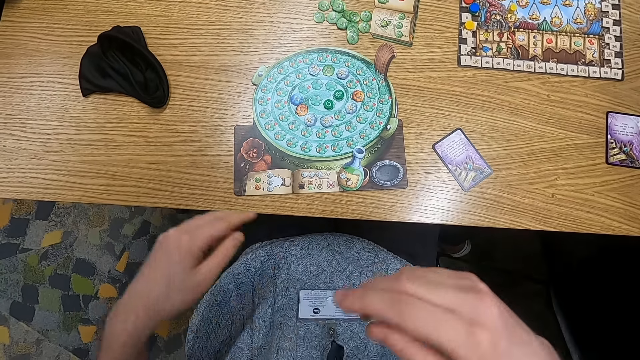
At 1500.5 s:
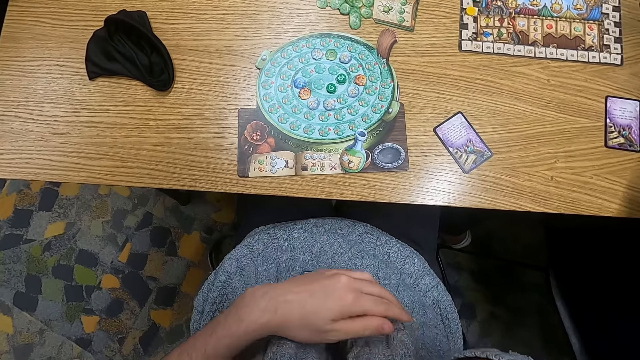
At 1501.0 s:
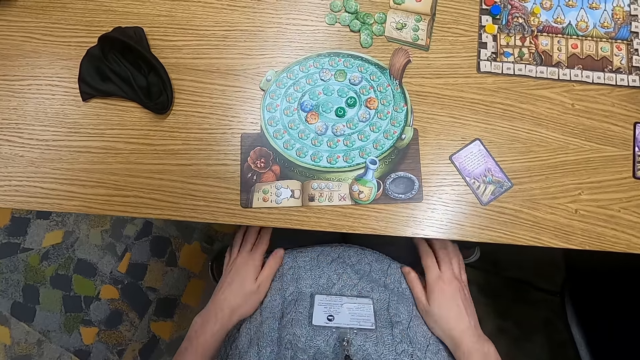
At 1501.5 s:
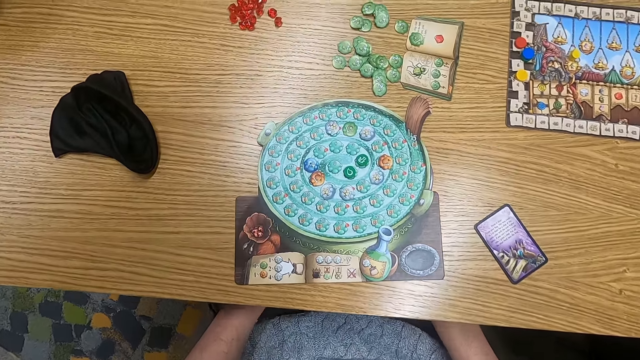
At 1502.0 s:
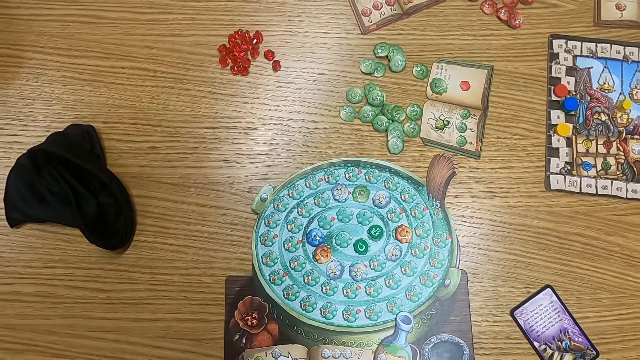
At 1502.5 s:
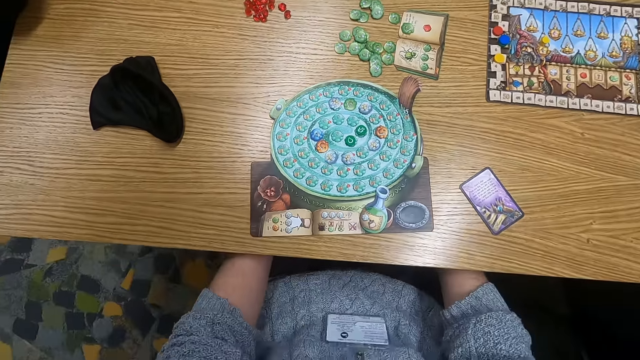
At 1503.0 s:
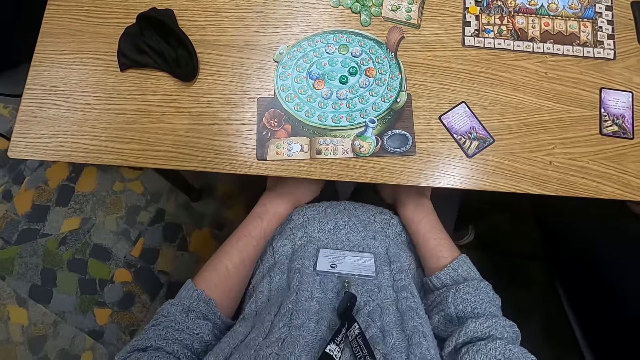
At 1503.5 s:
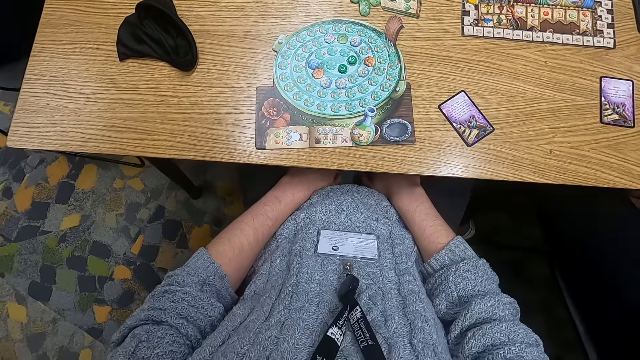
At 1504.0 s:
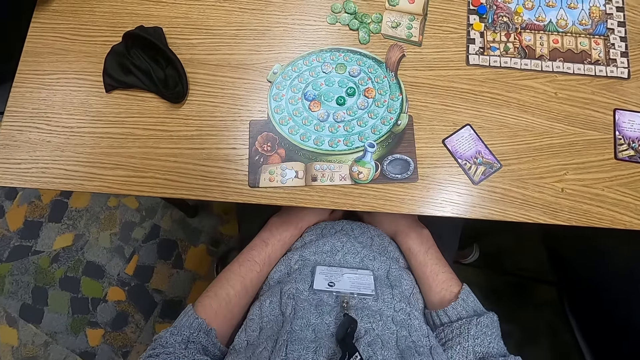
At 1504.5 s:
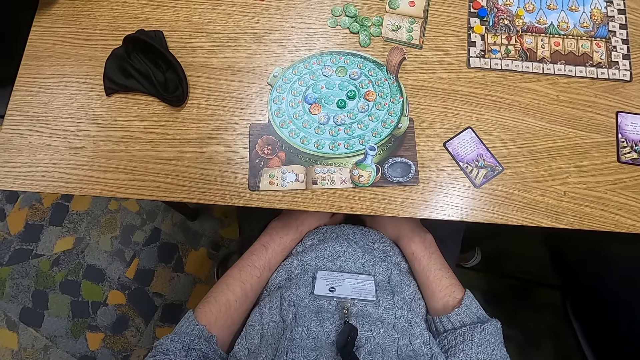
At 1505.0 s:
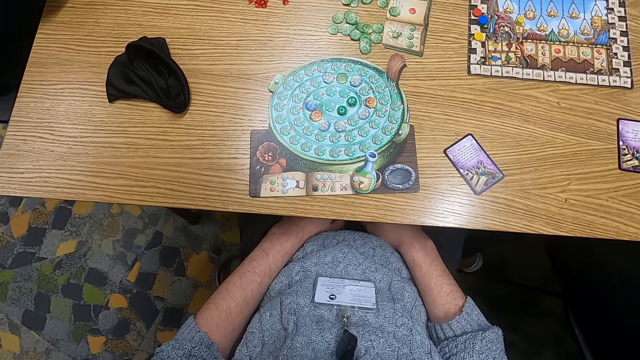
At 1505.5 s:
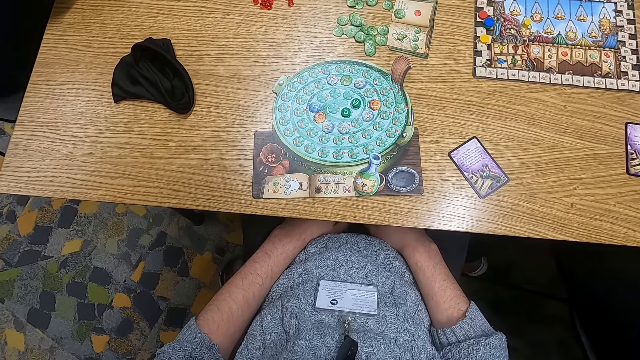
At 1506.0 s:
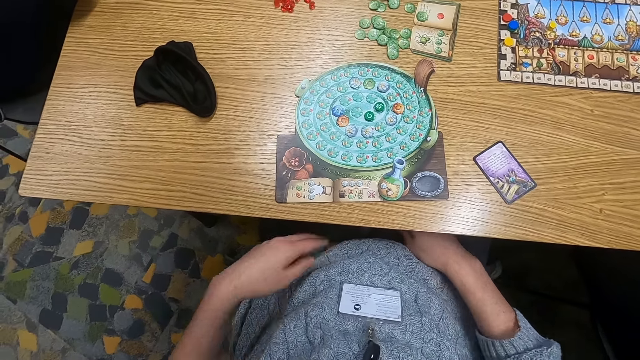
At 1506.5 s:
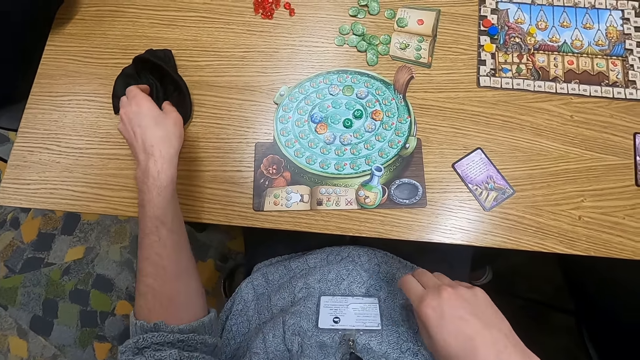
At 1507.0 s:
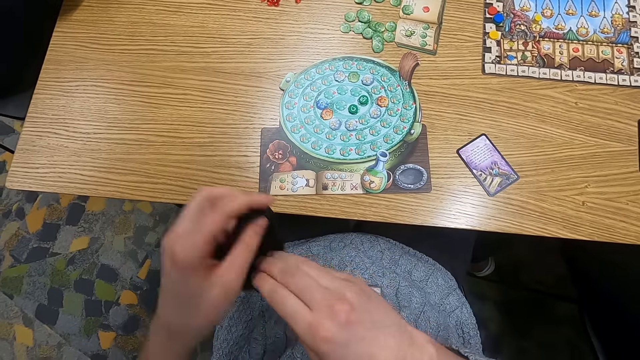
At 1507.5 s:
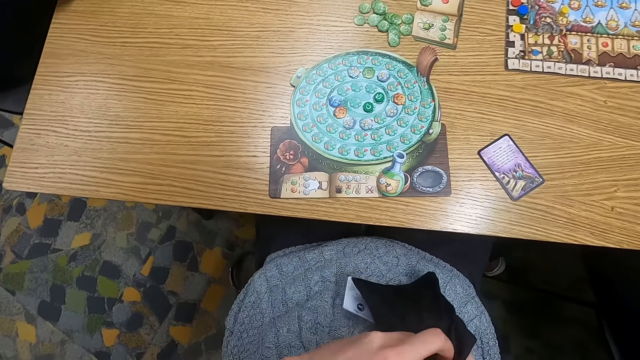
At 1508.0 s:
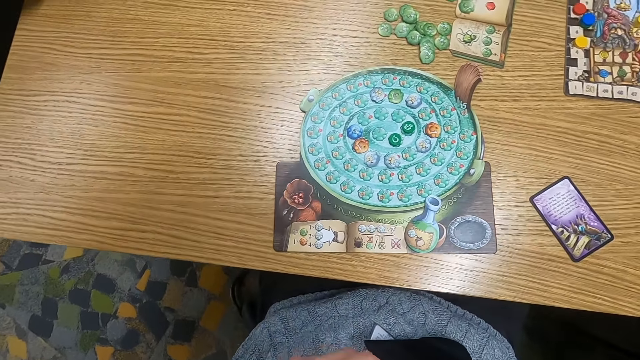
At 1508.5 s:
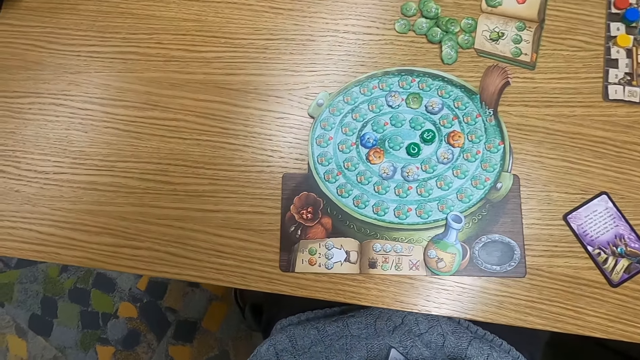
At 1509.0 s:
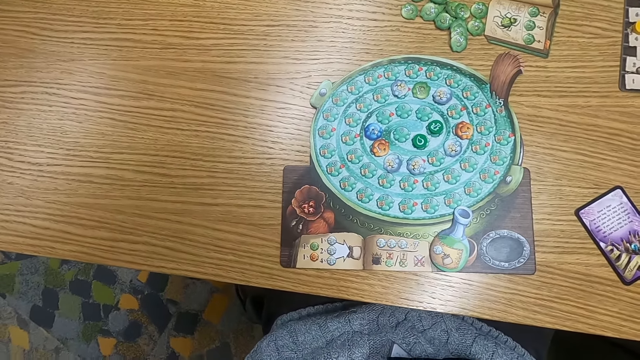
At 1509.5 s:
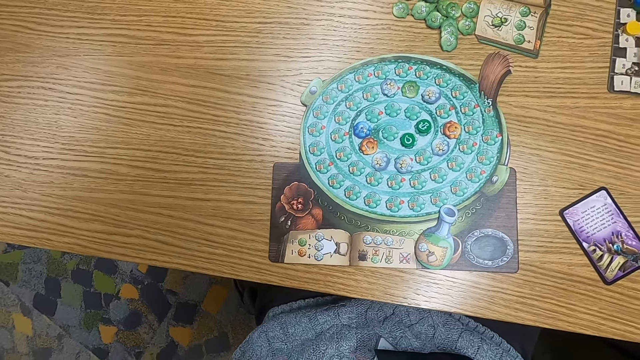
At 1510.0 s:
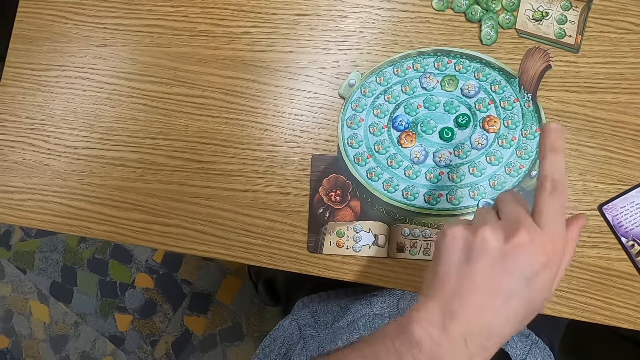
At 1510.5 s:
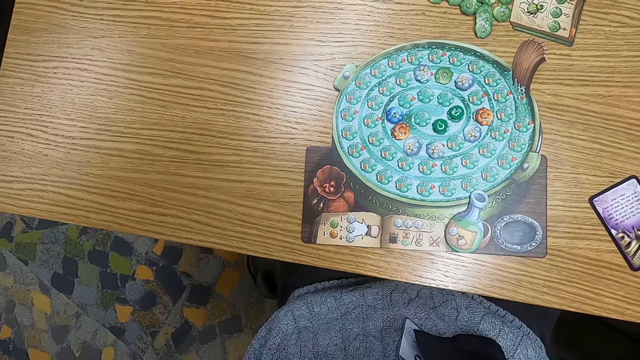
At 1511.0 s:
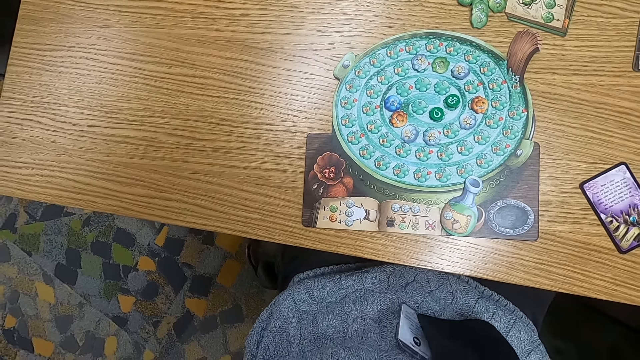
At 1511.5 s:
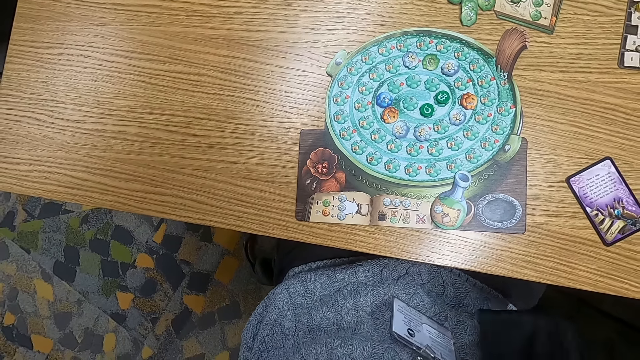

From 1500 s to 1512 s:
The camera wearer turns to the side. They pick up a cloth bag. They put a hand in the cloth bag. They turn to the side.

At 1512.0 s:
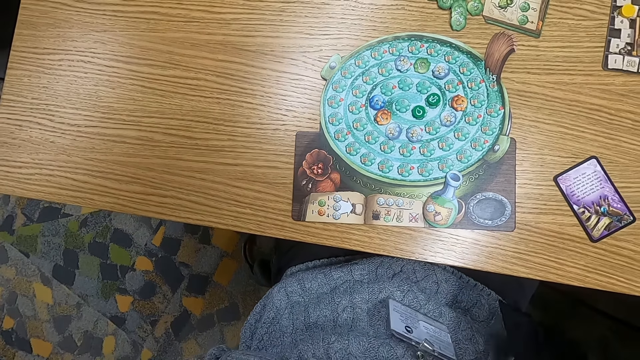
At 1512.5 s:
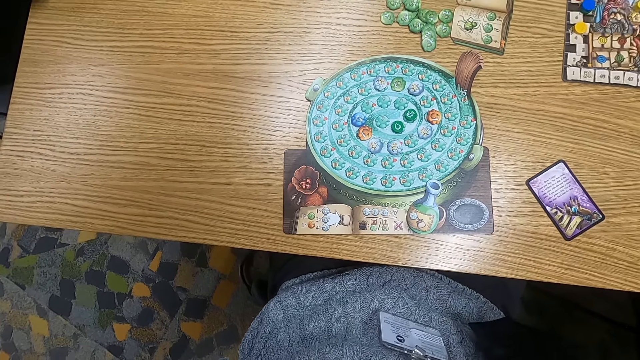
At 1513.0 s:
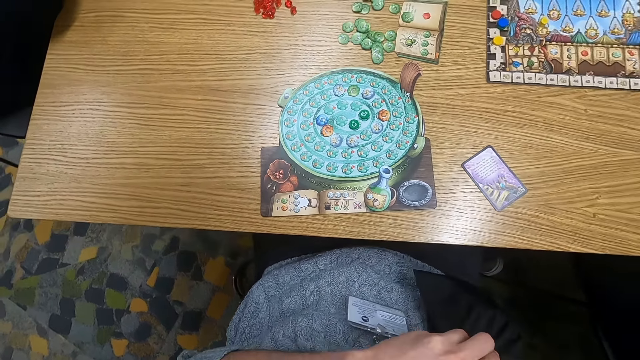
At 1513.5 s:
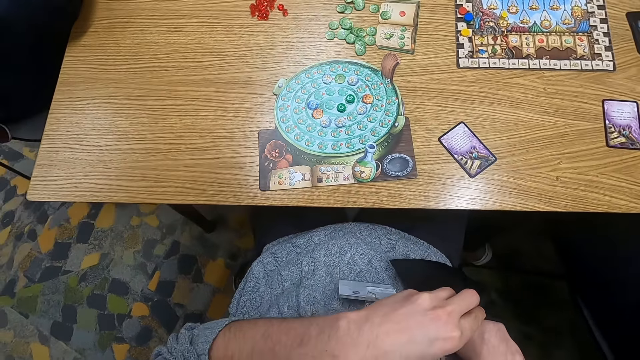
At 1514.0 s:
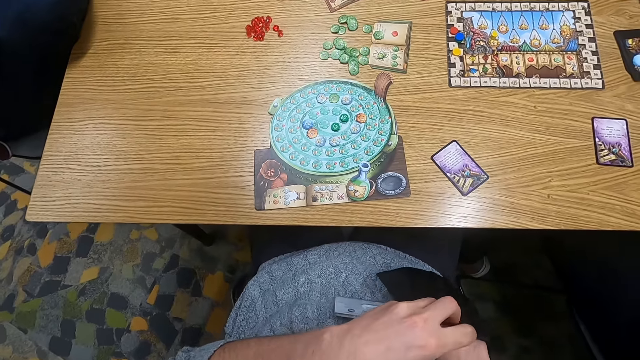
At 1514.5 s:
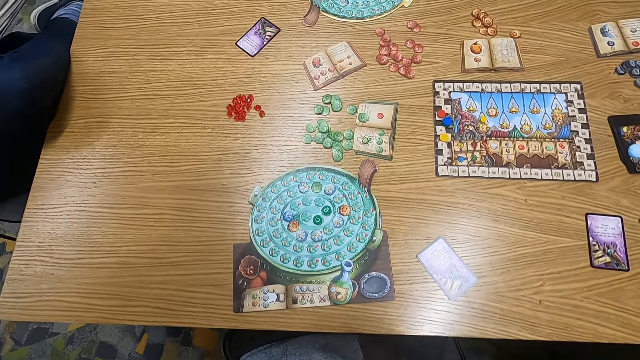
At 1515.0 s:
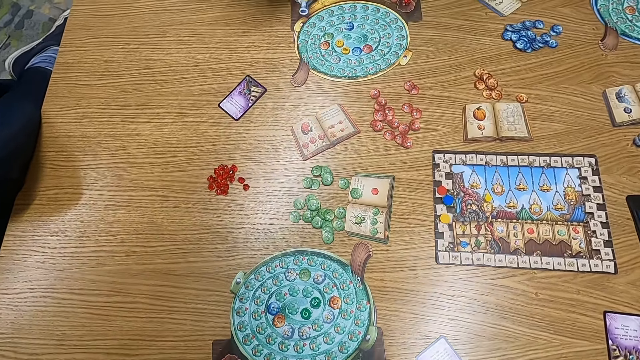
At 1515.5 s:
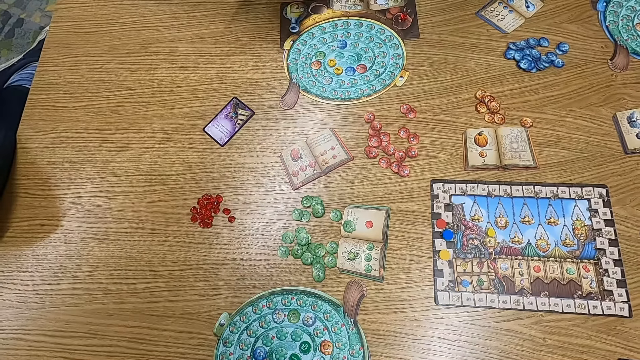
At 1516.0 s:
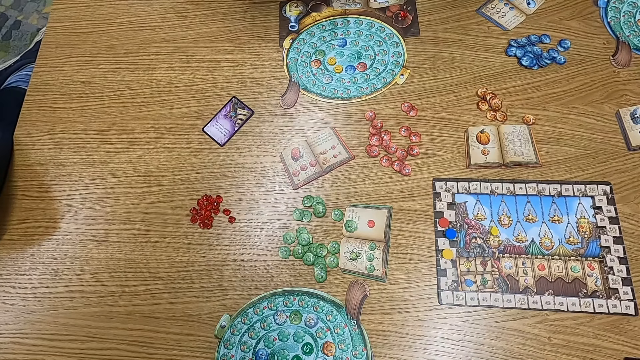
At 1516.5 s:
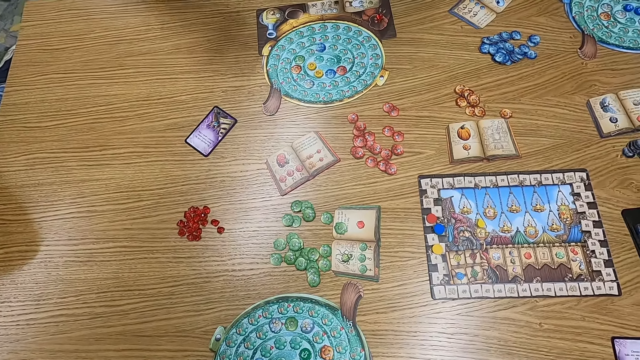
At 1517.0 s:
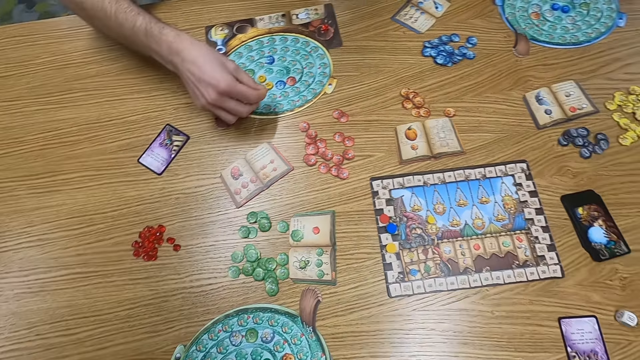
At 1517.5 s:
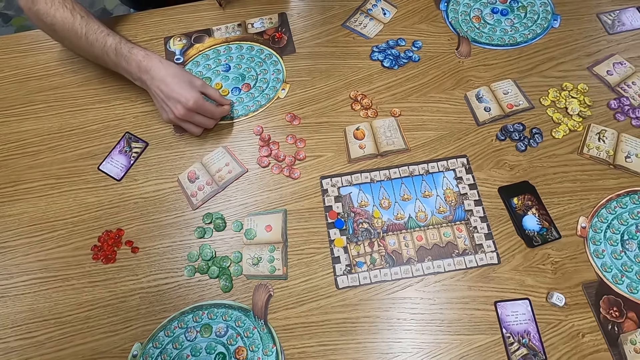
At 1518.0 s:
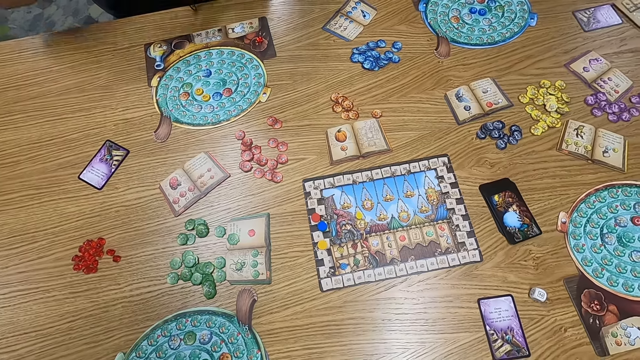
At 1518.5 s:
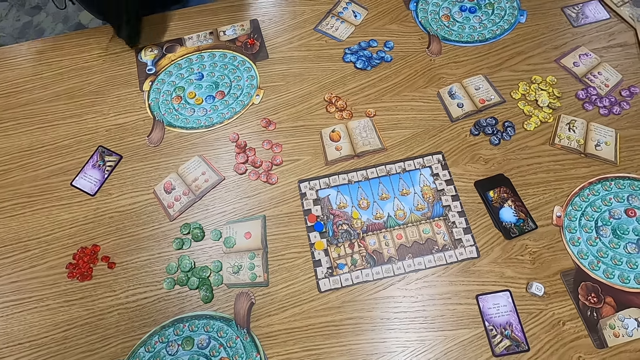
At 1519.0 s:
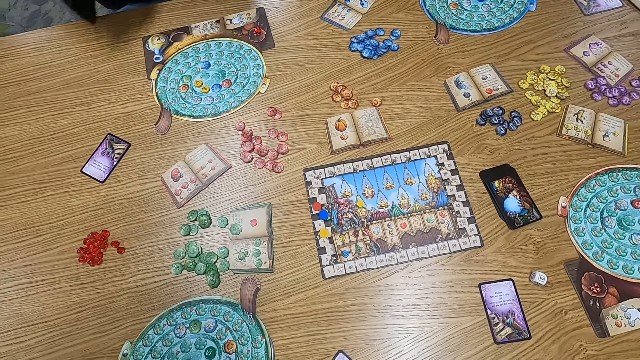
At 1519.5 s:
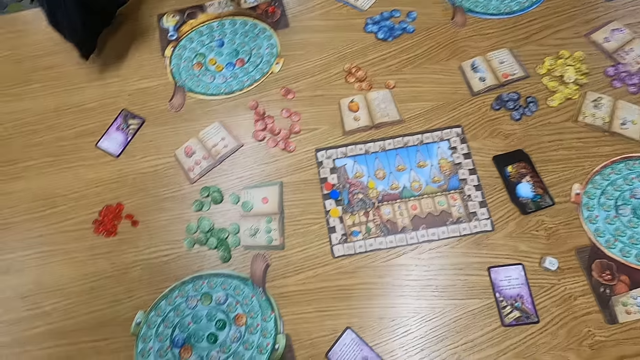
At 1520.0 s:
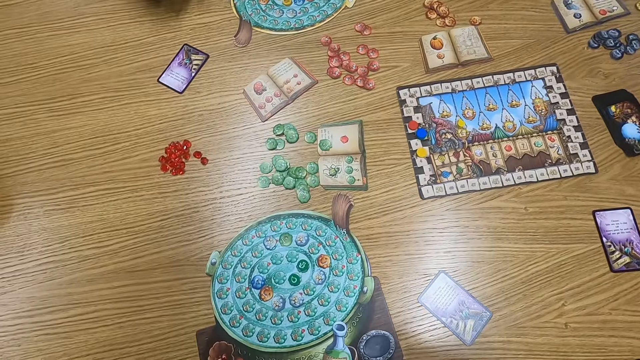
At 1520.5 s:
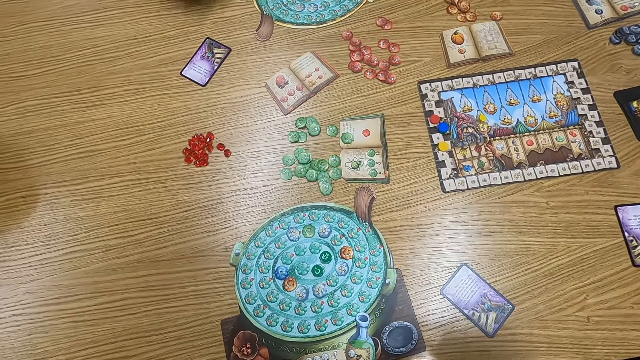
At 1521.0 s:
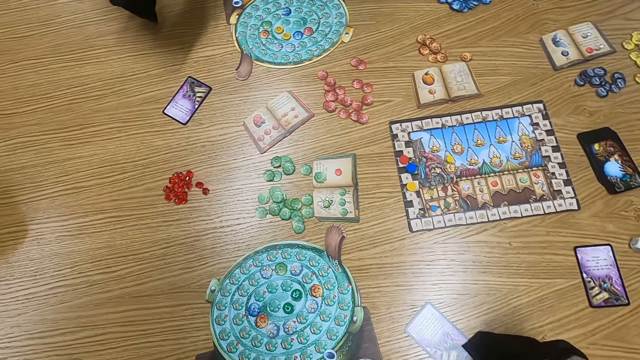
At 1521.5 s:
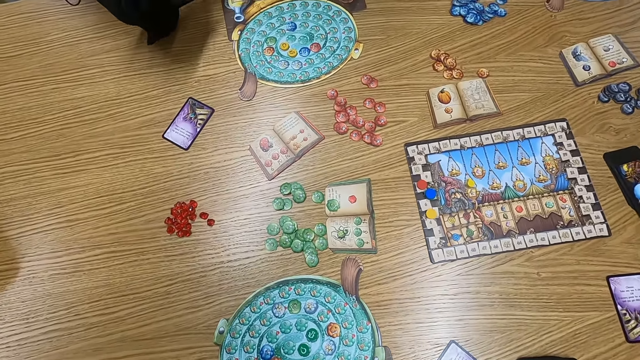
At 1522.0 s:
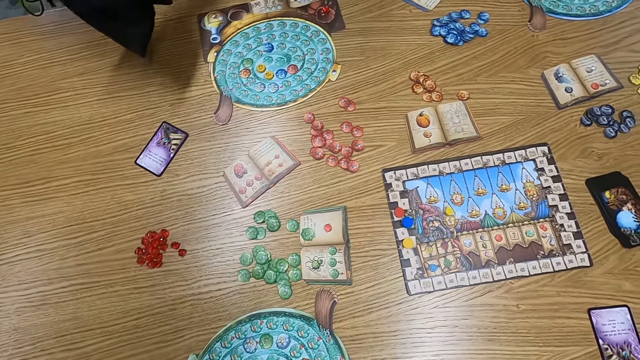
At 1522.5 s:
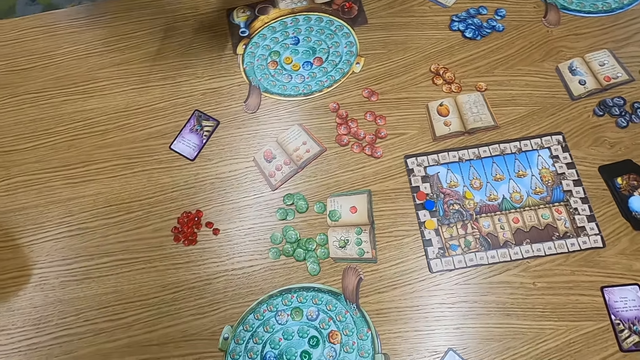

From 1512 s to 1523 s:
A man puts a point token on the table. The man holds a cloth bag. The camera wearer turns to the side.
